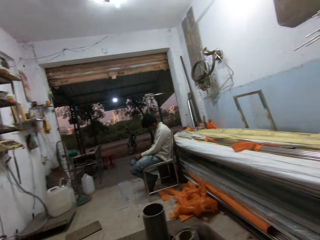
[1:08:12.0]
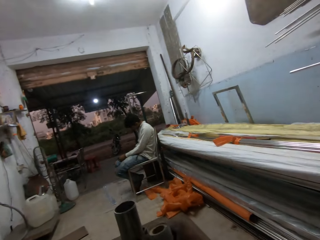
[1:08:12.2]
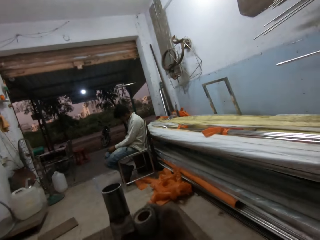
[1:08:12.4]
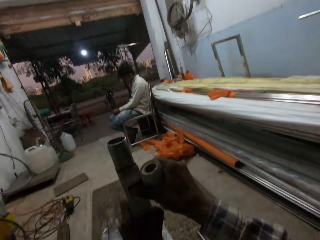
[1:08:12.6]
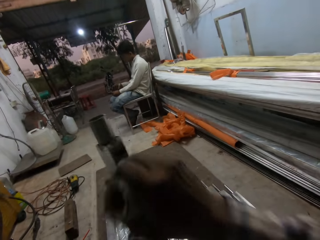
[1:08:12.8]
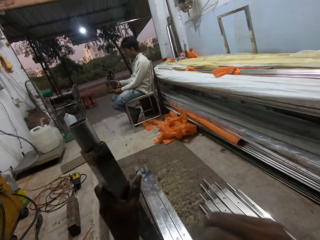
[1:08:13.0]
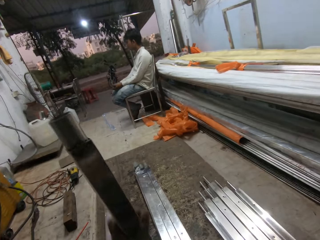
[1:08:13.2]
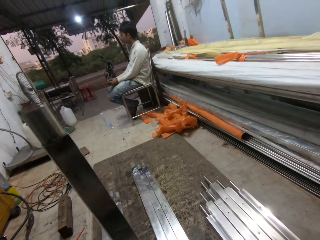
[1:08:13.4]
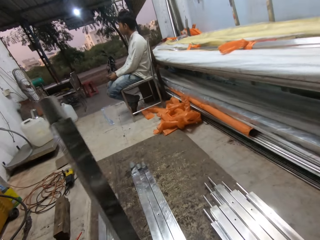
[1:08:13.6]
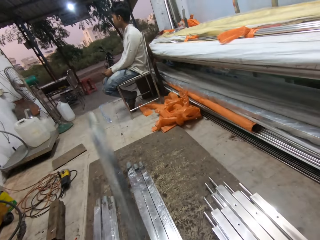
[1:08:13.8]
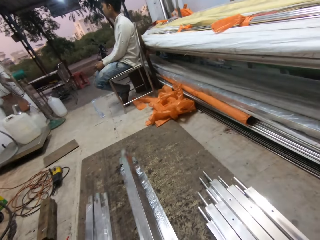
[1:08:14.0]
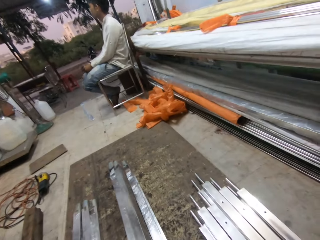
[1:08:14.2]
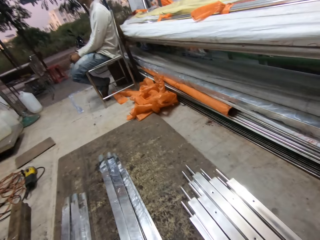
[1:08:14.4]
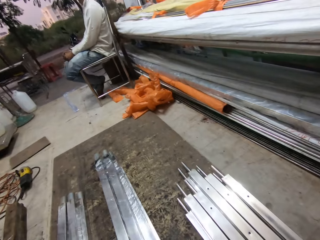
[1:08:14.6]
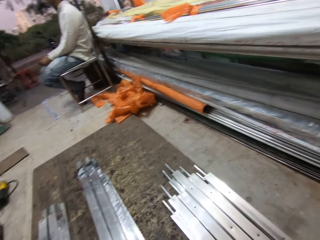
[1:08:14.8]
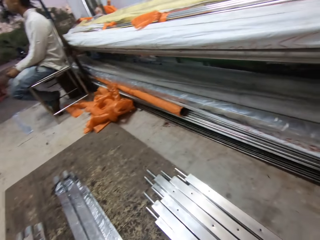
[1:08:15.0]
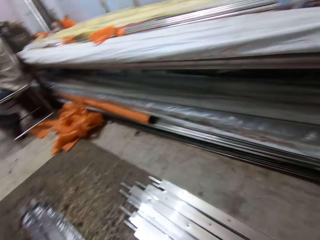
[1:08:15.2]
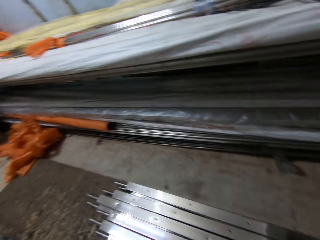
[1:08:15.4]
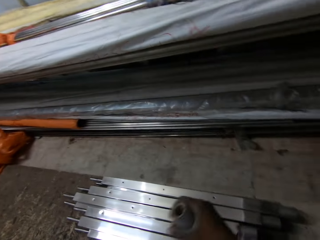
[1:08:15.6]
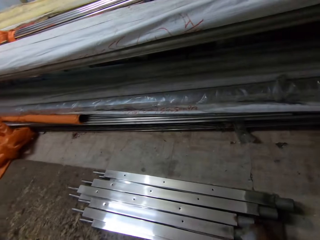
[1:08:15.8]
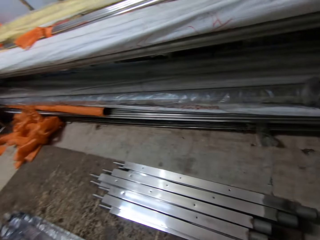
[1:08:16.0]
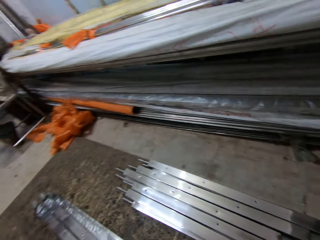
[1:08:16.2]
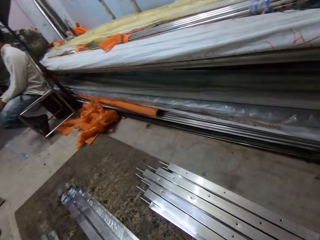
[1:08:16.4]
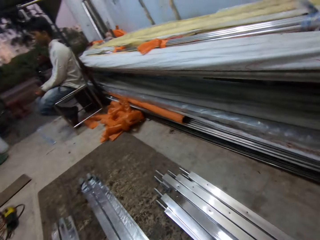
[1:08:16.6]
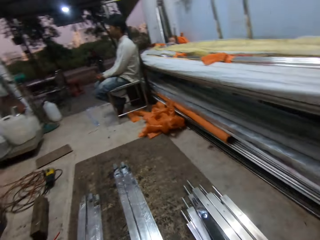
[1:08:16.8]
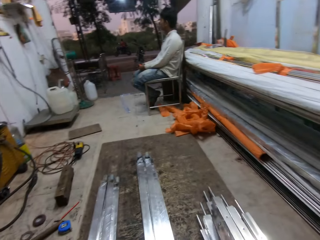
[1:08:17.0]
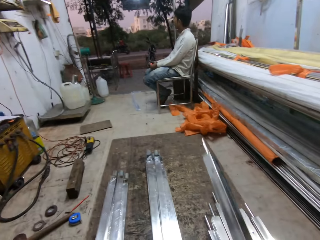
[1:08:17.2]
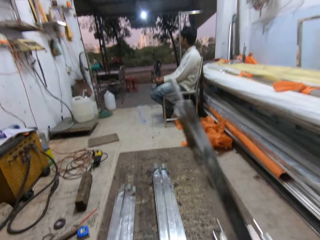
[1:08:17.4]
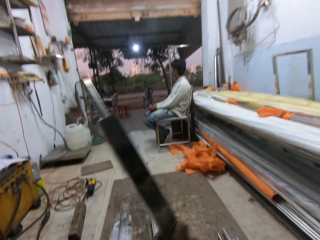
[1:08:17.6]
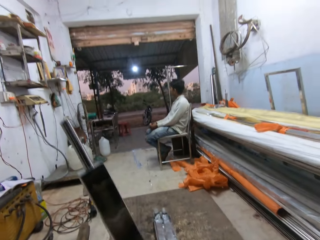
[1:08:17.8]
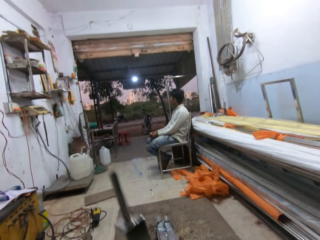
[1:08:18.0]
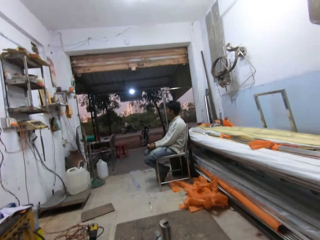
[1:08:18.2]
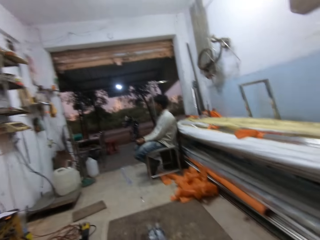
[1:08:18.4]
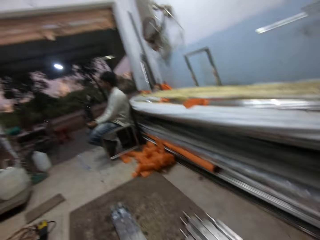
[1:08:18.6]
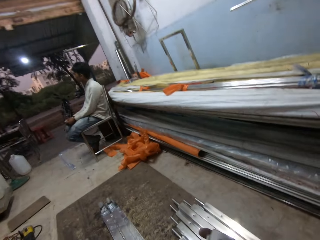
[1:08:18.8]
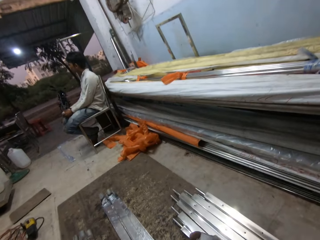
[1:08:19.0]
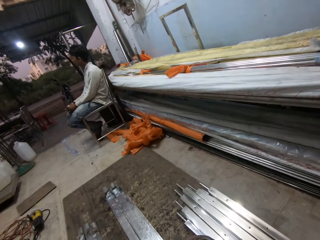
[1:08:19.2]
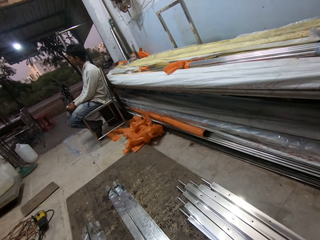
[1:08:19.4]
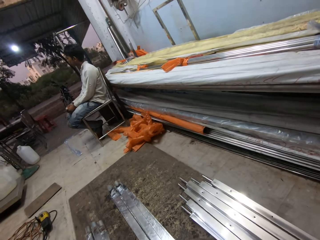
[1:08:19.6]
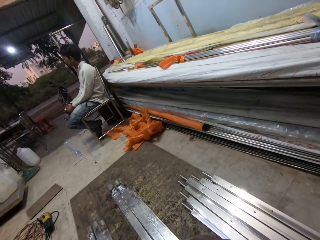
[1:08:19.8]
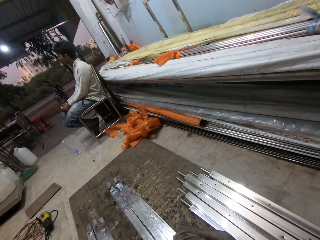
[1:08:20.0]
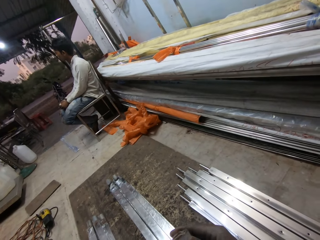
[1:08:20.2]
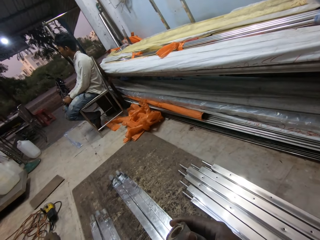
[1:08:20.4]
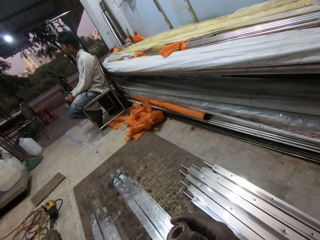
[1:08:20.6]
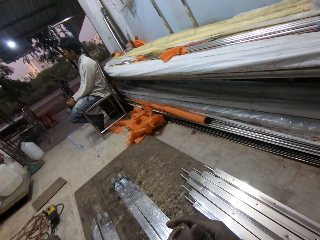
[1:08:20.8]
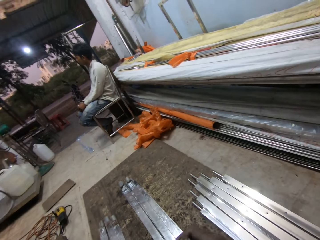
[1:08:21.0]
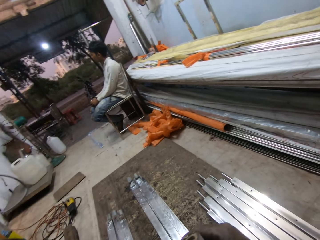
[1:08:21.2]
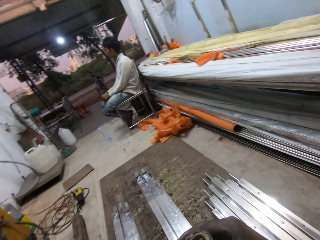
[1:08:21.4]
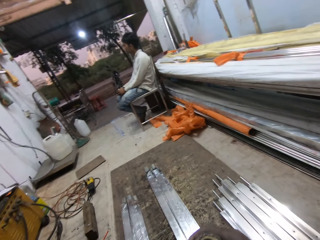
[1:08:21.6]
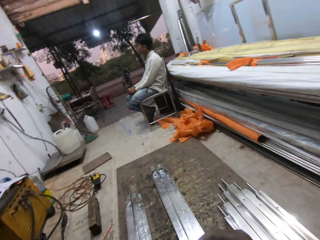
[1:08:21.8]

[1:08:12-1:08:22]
The camera wearer cuts out the cellotape from the iron rod with his right hand. He places the iron rod on the pile of iron rods on the floor with his left hand. He picks an iron rod from the pile of iron rods on the floor with his right hand. He passes the iron rod from his right hand to his left hand.

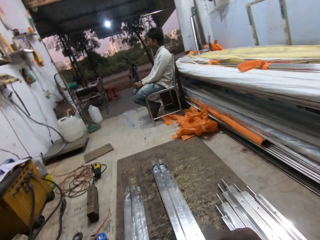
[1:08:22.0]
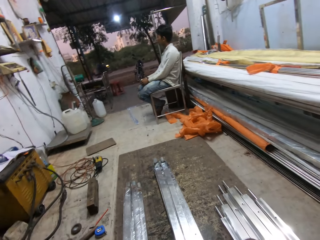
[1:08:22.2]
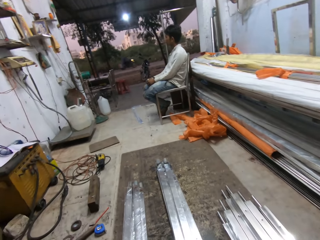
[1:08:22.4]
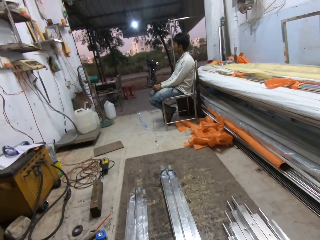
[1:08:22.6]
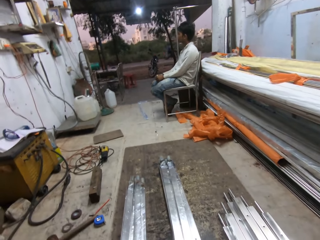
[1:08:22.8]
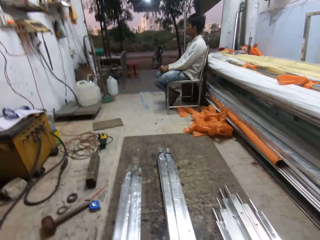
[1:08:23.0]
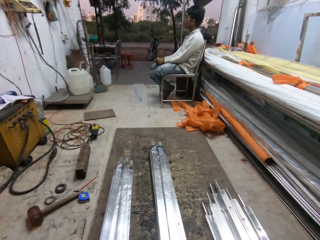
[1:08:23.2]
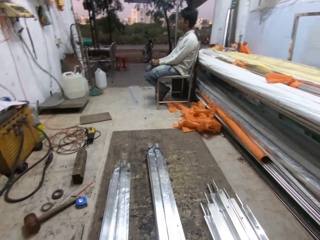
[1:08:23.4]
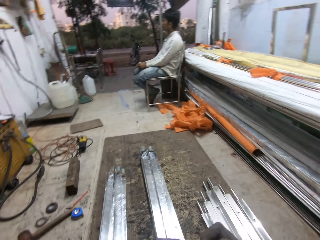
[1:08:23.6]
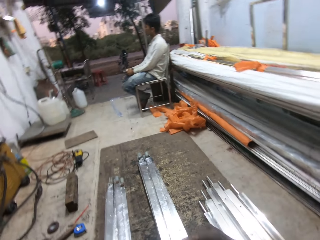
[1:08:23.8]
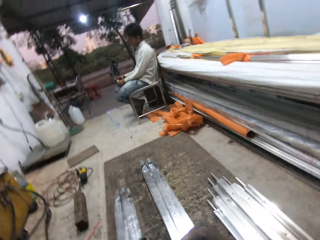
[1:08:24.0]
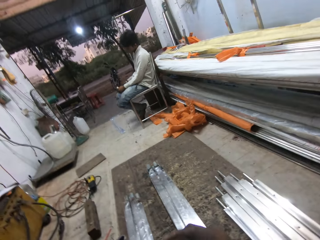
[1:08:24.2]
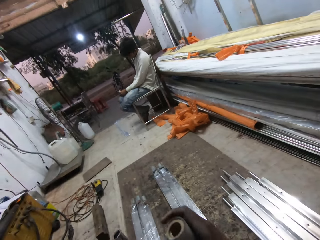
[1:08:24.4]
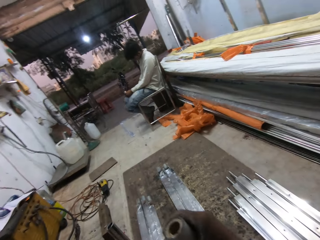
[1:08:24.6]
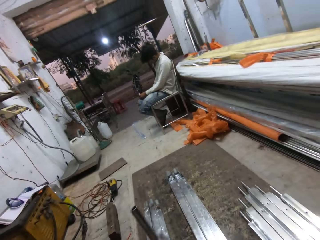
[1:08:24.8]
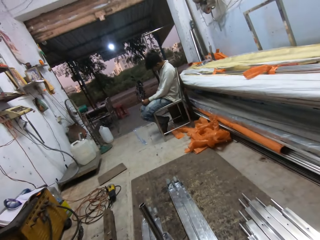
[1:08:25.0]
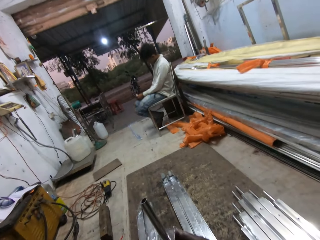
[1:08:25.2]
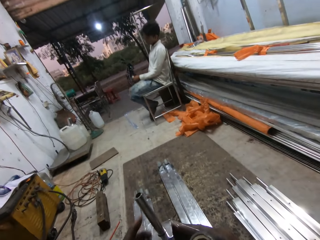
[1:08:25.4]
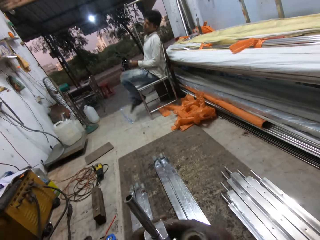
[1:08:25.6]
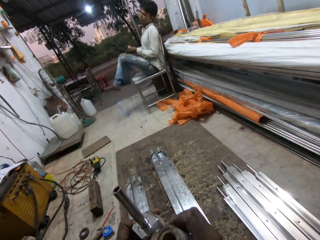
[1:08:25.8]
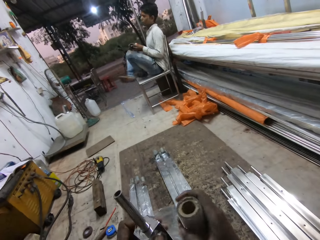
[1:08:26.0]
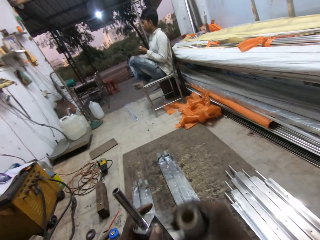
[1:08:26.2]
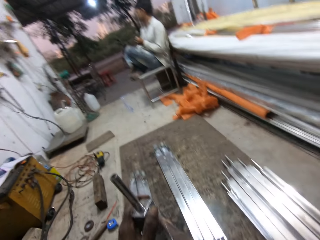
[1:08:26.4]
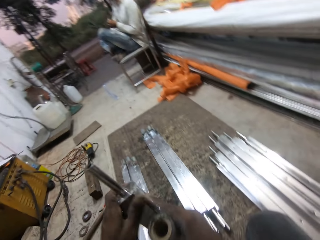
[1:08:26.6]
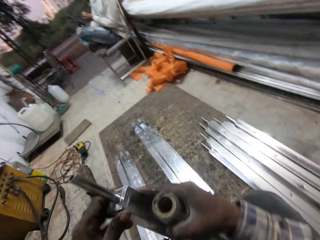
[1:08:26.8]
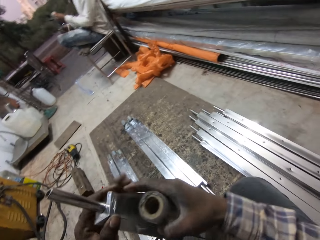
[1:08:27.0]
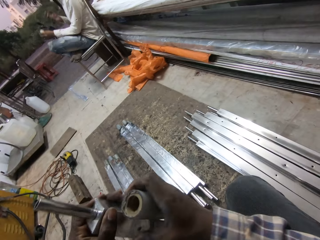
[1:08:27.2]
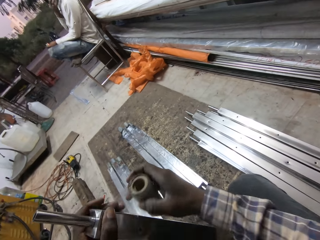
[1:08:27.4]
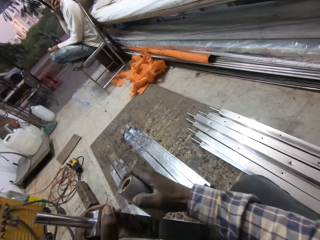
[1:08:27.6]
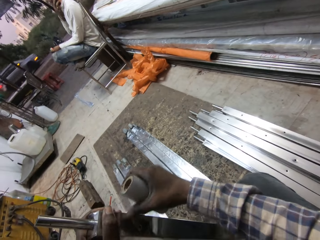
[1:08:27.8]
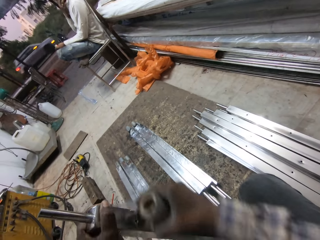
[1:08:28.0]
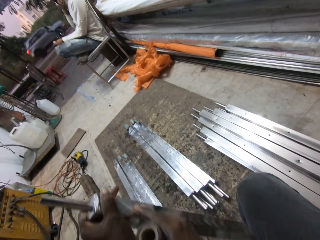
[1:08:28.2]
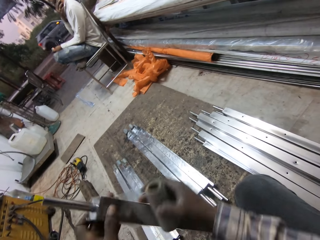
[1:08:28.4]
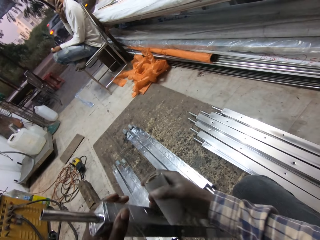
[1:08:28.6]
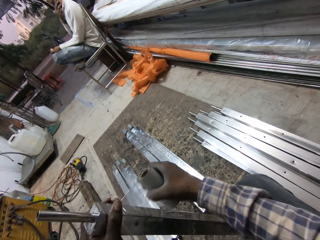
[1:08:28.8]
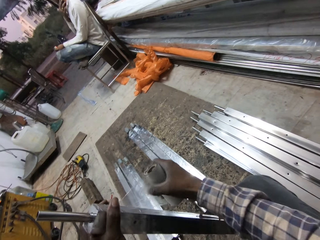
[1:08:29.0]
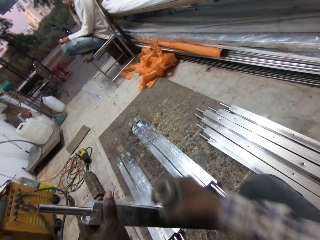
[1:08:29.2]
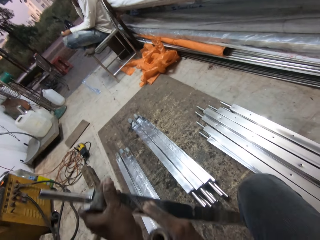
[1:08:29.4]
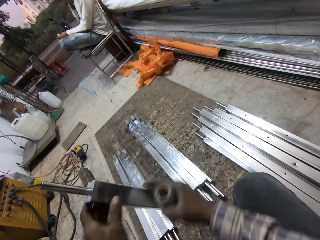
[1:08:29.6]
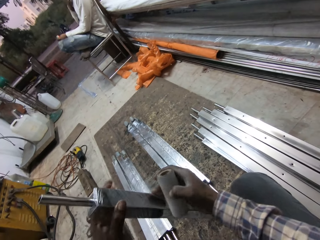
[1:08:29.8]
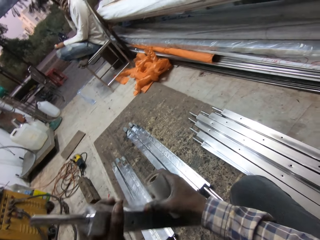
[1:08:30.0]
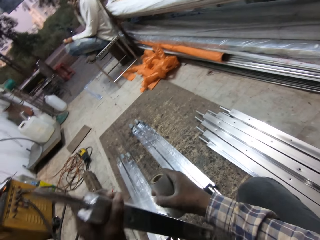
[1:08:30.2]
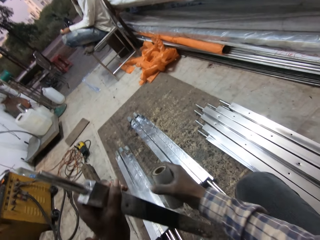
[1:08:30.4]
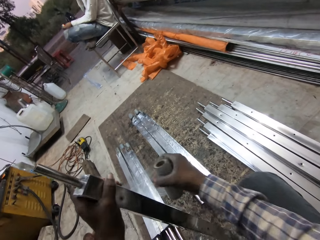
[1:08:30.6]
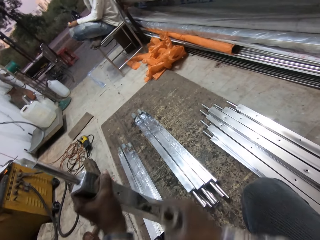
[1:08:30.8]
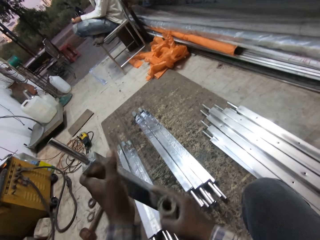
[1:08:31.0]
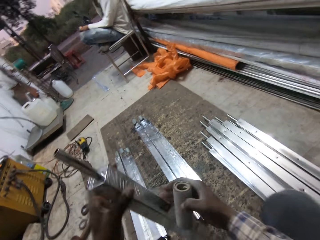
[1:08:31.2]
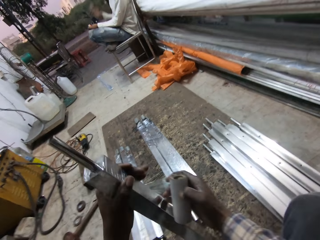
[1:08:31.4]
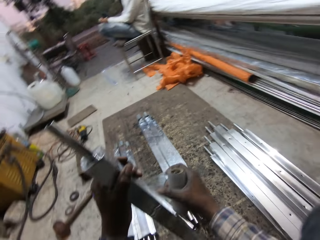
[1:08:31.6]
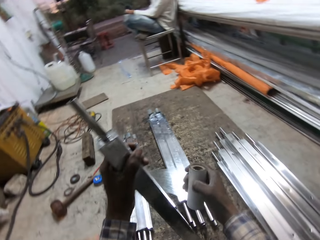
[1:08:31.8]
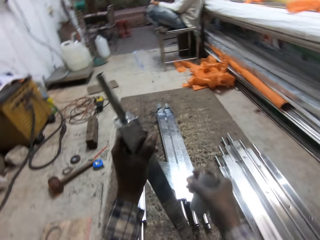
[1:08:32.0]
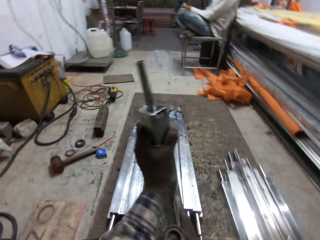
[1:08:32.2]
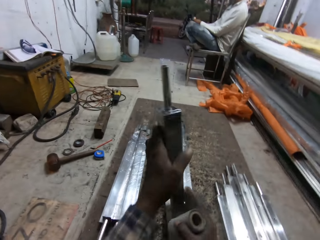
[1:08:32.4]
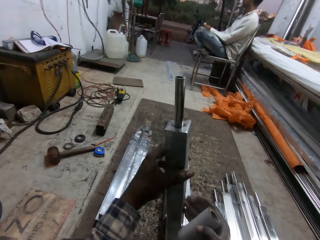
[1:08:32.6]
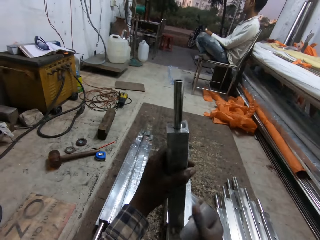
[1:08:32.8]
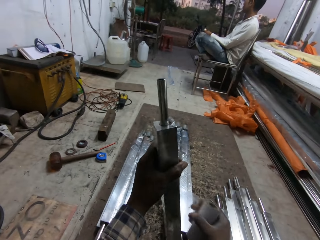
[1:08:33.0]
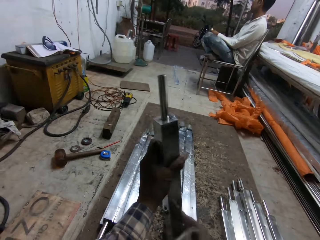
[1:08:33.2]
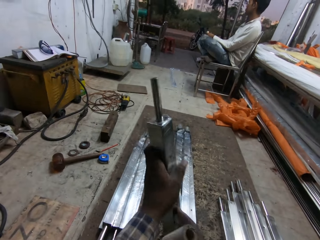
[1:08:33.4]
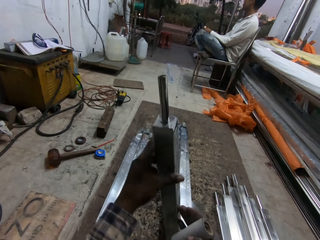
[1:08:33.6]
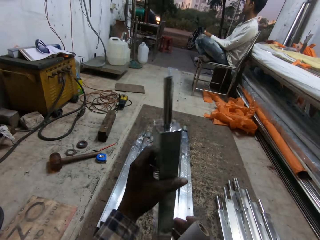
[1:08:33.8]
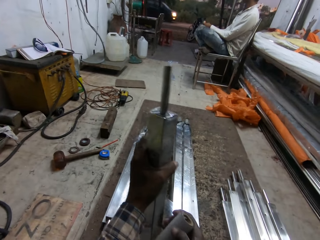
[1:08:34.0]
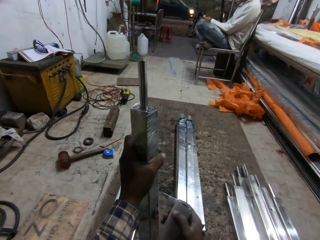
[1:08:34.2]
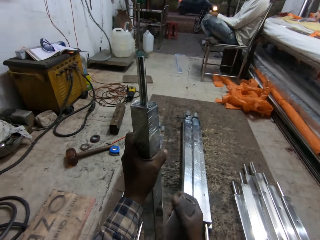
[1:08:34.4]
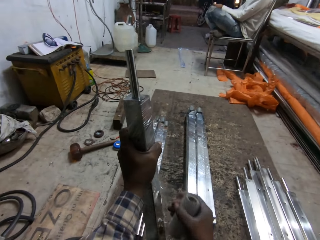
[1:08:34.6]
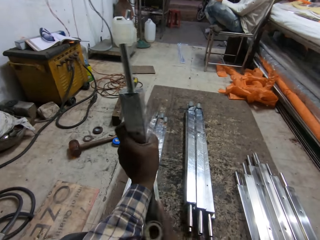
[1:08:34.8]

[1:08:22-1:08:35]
The camera wearer masks the iron rod in his left hand with the cellotape in his right hand. The man folds his legs on the chair. The man touches his legs with his right hand. The man places his right hand on his mouth. The man places his right hand on his legs.
